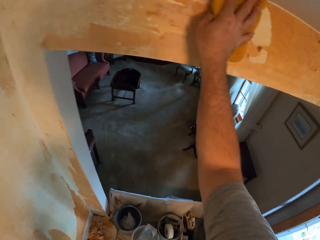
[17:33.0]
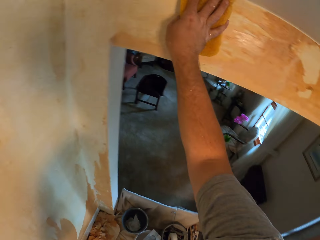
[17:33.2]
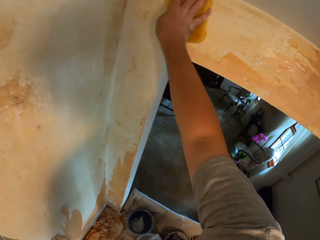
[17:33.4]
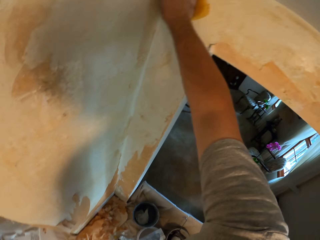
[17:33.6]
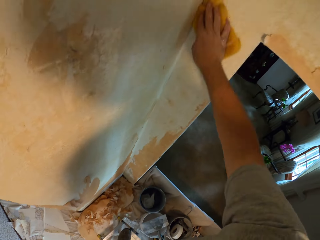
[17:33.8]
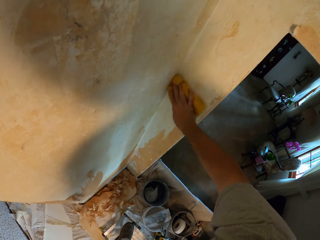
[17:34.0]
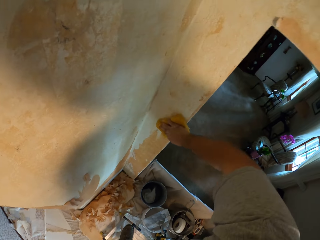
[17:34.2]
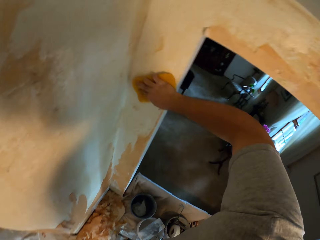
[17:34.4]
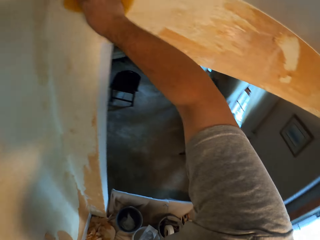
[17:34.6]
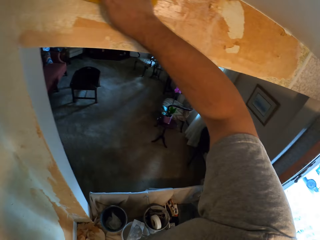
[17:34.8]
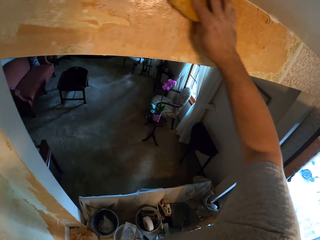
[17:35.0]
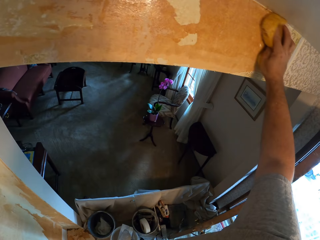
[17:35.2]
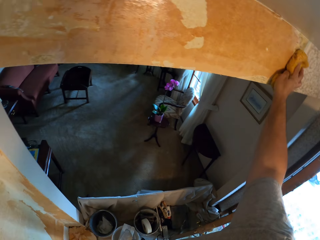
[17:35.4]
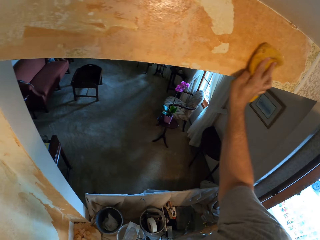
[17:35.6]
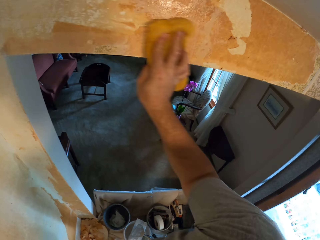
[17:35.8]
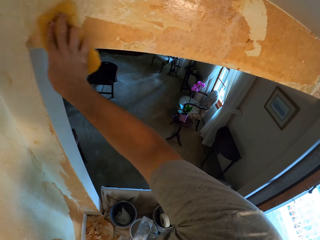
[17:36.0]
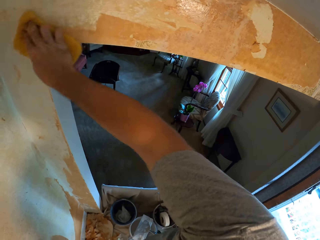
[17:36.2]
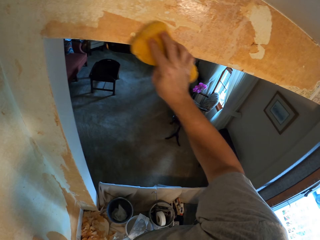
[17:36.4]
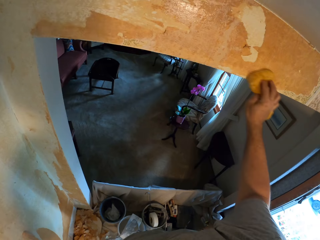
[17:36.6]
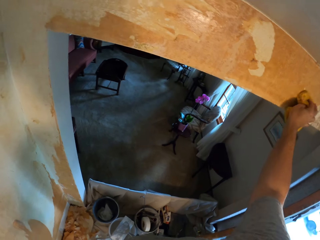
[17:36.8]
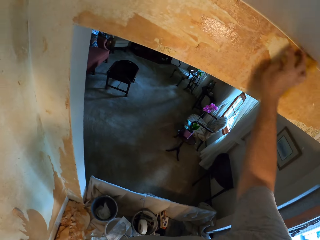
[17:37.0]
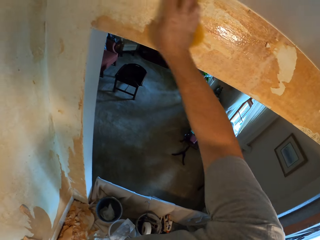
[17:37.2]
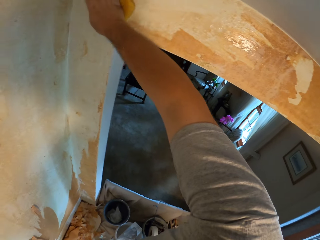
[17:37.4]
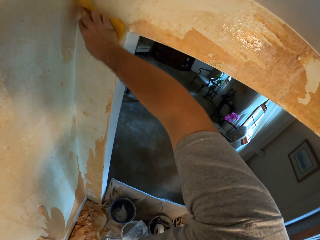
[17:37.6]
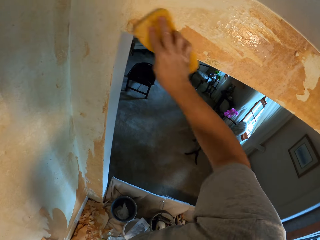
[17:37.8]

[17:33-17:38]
The camera wearer cleans the wall with the foam.

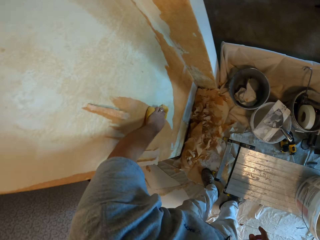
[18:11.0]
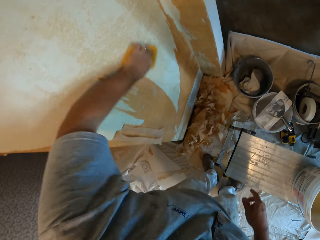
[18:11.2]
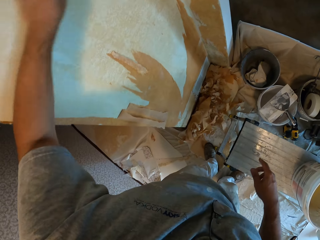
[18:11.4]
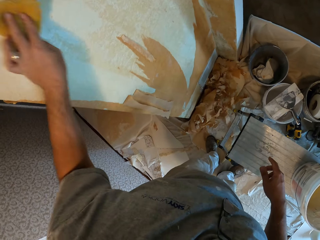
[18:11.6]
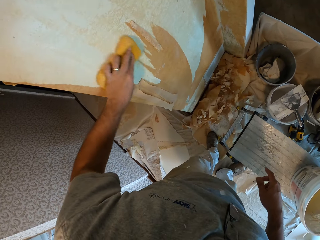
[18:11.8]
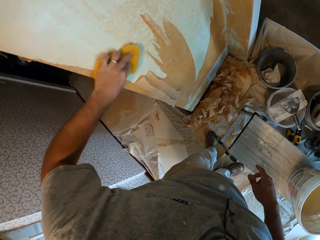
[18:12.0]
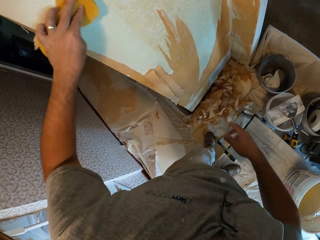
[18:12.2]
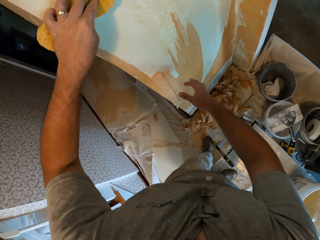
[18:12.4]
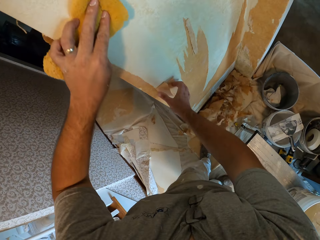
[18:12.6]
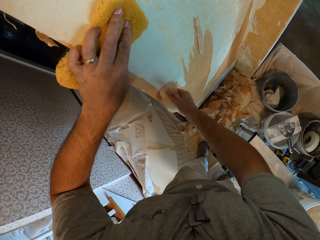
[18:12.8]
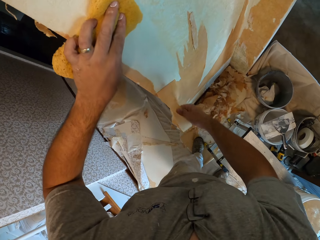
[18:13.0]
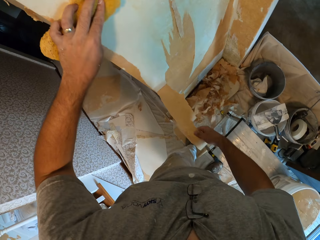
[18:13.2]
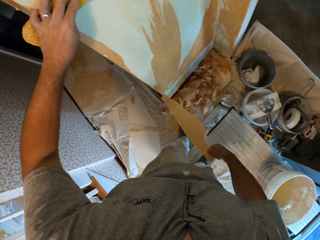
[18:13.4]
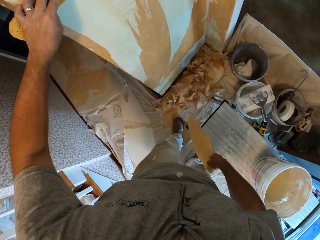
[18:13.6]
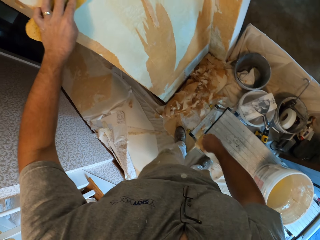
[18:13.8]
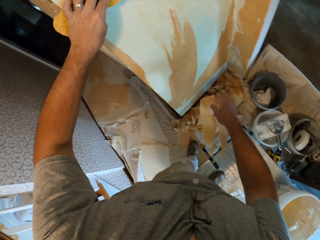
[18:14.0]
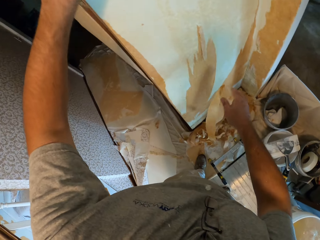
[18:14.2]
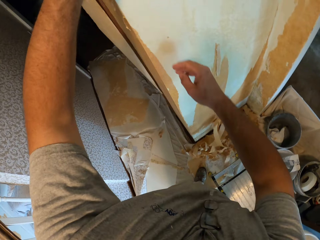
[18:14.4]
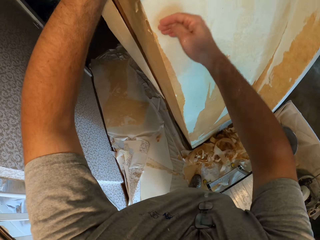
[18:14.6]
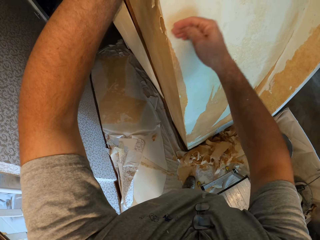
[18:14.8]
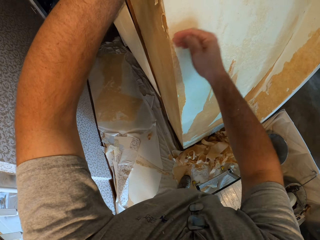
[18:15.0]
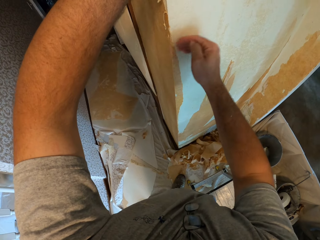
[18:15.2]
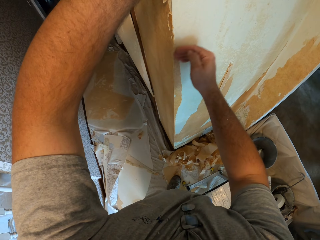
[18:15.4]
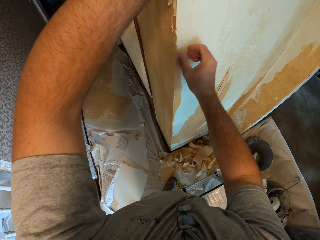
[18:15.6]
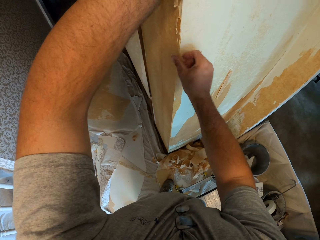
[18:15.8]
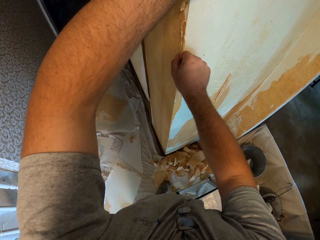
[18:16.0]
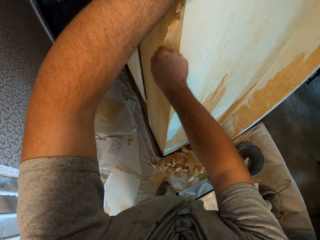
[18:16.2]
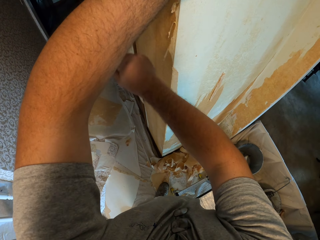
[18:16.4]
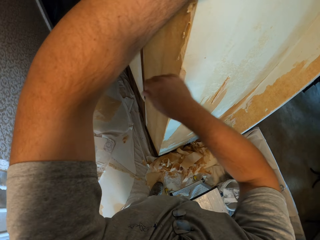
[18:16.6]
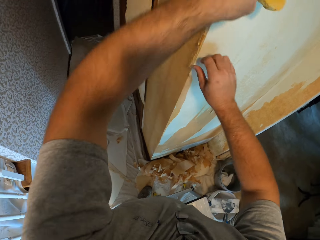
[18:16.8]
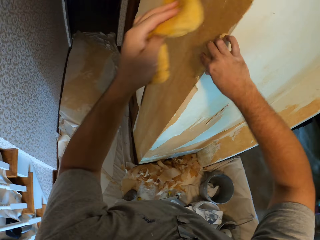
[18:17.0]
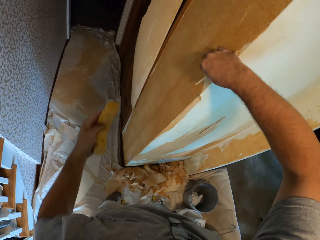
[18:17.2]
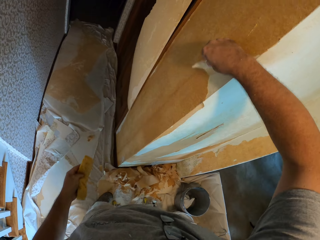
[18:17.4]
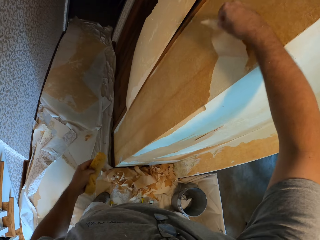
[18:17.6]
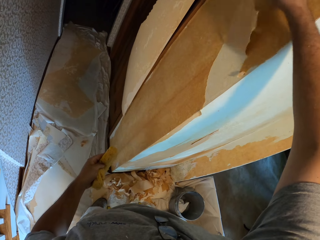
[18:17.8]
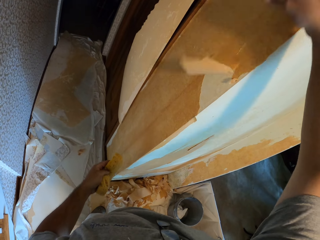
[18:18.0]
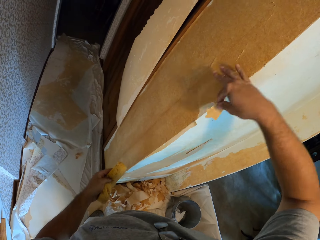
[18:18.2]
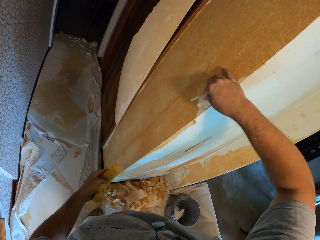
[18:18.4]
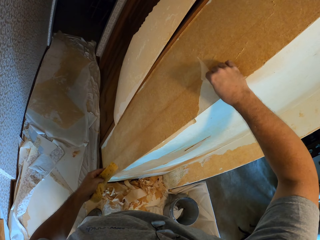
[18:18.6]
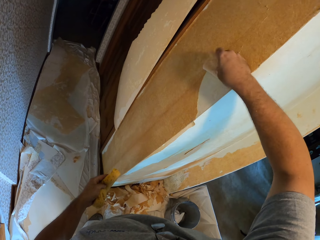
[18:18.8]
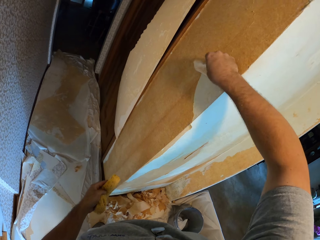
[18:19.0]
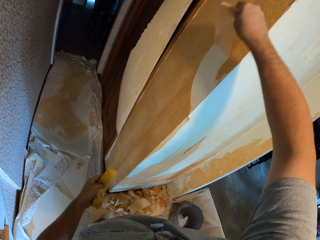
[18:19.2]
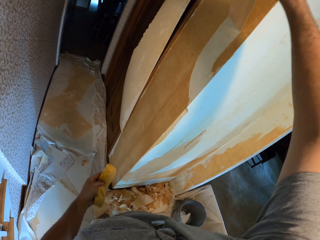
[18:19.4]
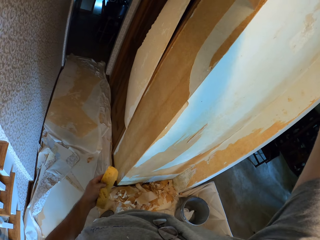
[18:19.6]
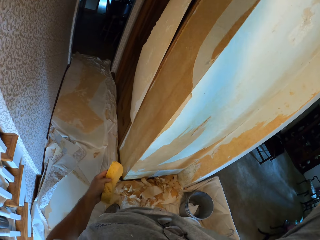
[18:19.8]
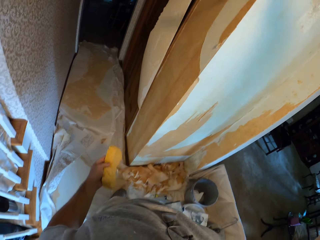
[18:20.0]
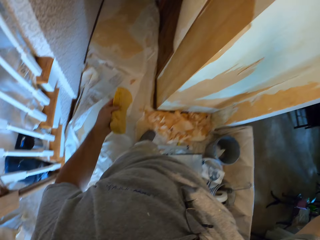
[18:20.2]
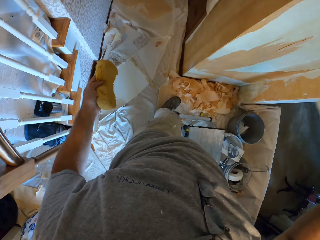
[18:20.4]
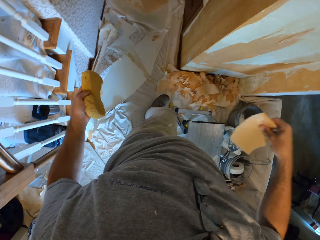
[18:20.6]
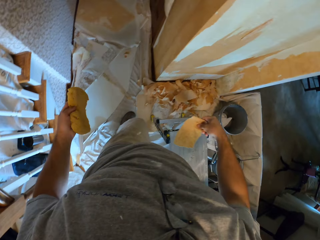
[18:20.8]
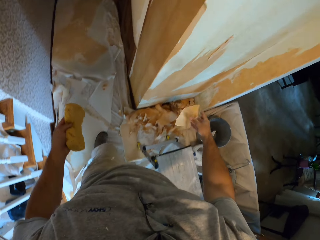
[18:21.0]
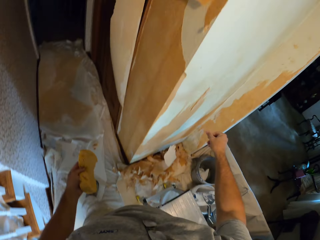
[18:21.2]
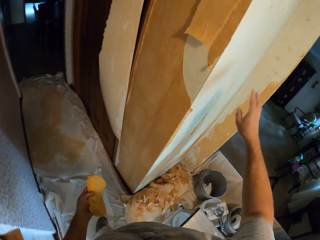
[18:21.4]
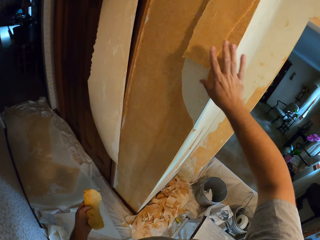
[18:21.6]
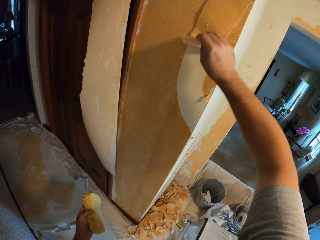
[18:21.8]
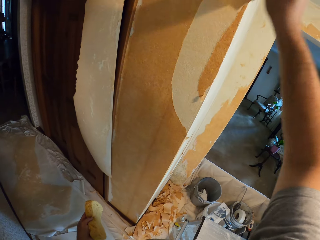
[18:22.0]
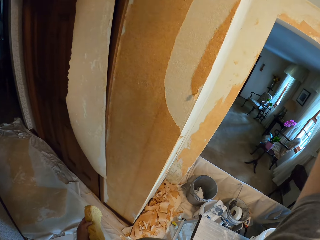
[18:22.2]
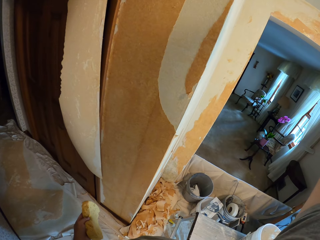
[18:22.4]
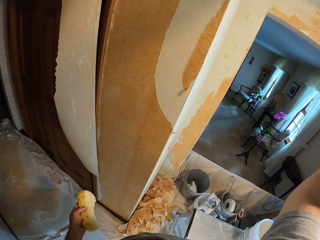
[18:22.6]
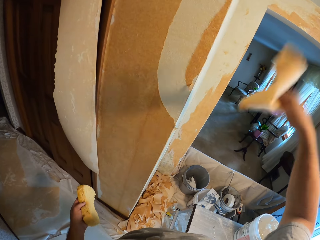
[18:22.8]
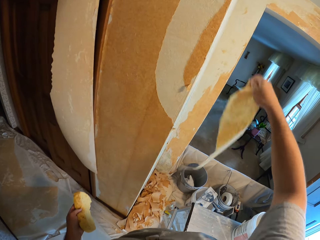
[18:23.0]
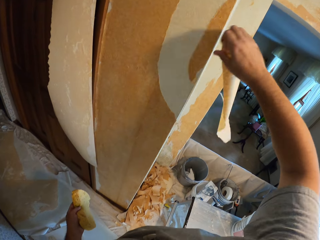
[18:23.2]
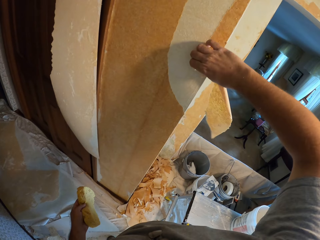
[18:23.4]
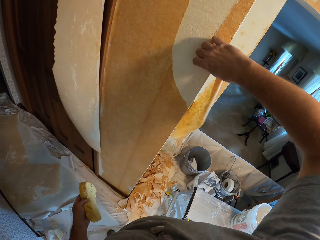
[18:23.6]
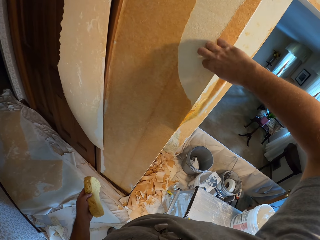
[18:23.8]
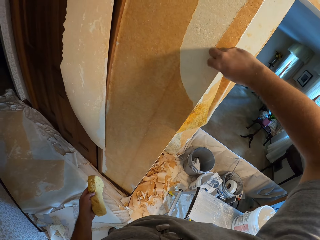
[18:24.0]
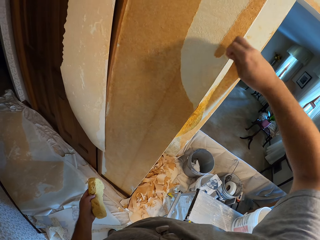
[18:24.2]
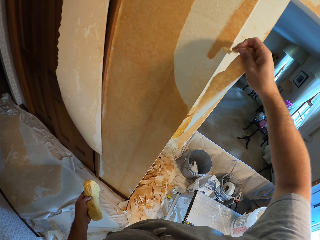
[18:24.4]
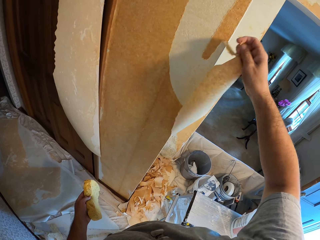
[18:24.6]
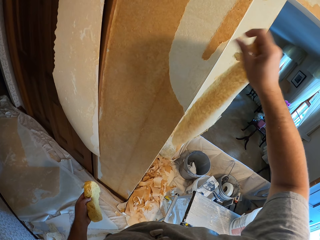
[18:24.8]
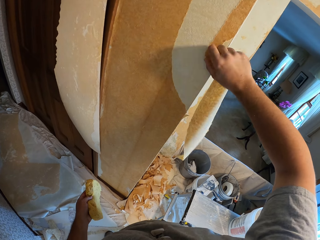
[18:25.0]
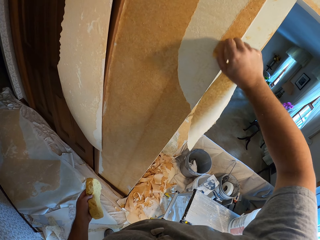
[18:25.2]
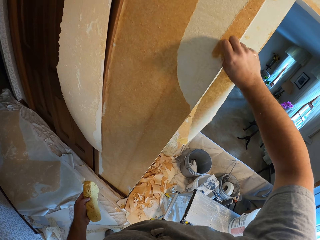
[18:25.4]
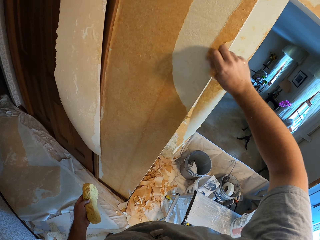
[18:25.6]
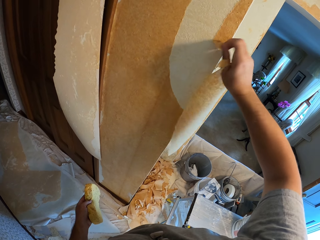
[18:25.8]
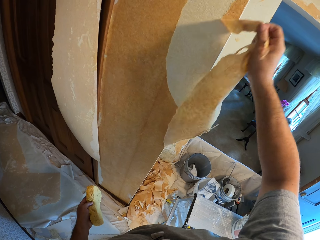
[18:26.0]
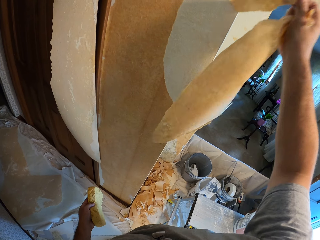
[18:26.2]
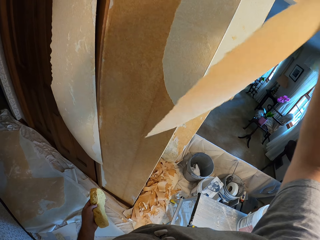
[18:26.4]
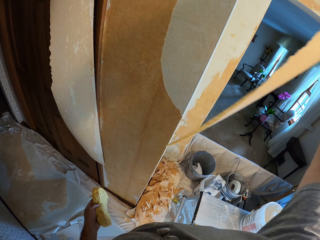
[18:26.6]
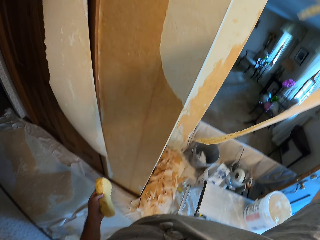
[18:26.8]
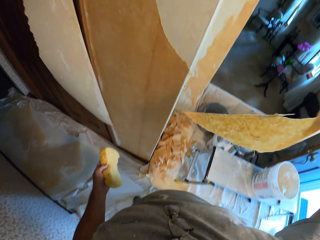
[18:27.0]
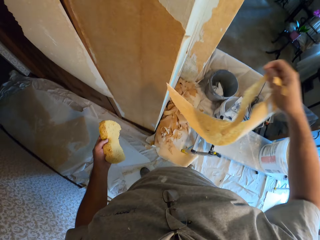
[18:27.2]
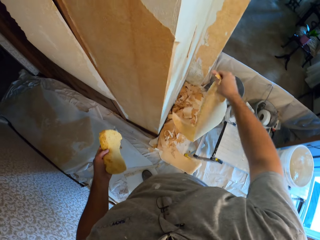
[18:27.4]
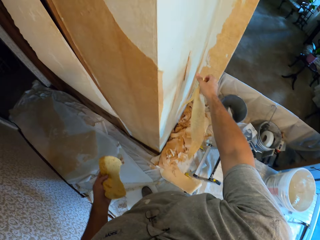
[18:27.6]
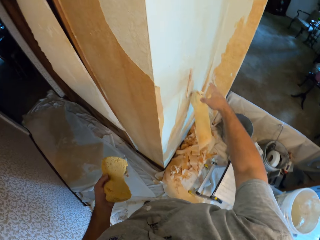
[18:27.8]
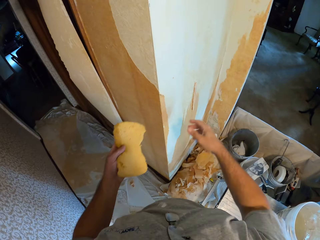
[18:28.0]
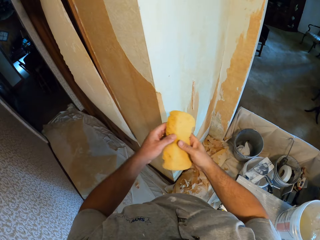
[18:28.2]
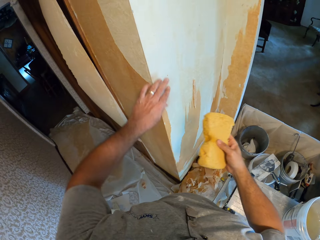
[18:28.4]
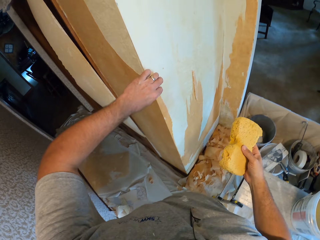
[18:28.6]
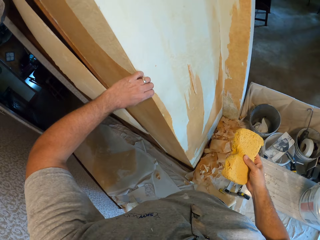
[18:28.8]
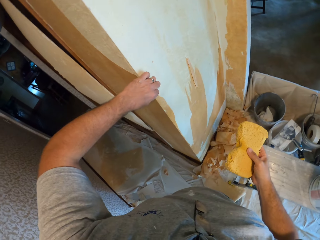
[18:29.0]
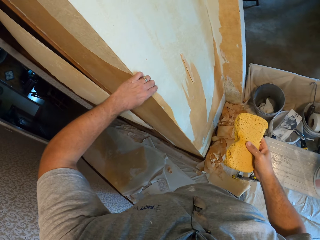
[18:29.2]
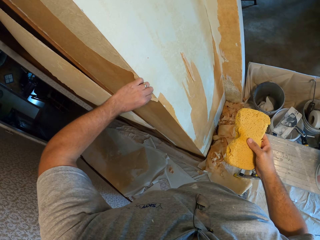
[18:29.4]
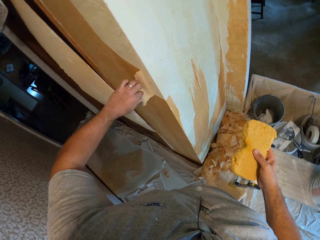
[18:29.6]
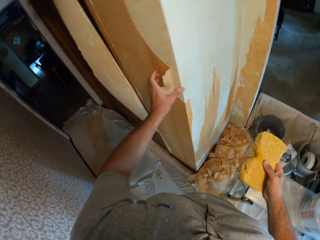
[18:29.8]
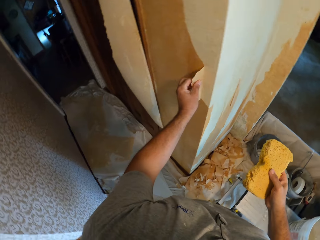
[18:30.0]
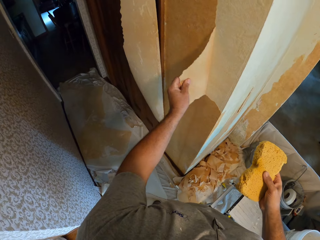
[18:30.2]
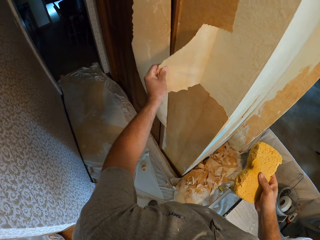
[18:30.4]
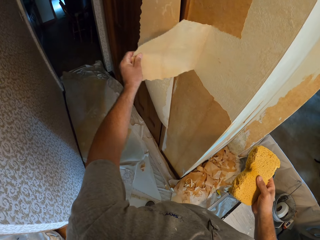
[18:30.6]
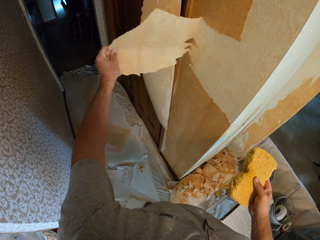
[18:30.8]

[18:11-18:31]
The camera wearer pulls the wallpaper with his right hand. He scrapes the wallpaper with his fingers. He removes the wallpaper on the wall. He tosses the wallpaper on the floor. He removes the wallpaper on the wall. He drops the wallpaper on the floor. He moves the foam from his left hand to his right hand. He removes the wallpaper from the wall with his fingers.
